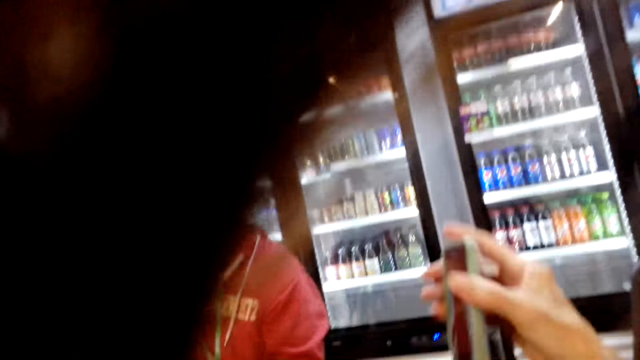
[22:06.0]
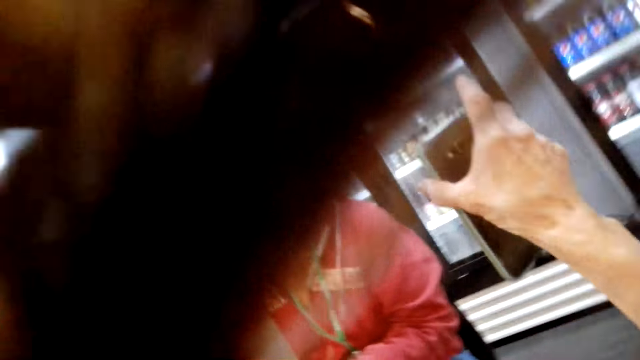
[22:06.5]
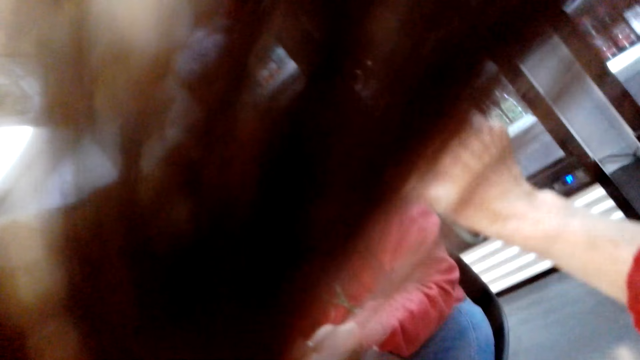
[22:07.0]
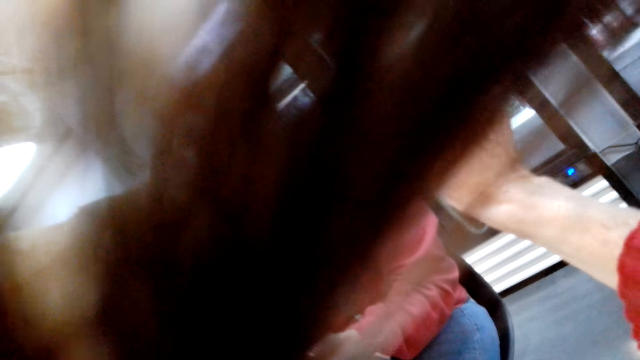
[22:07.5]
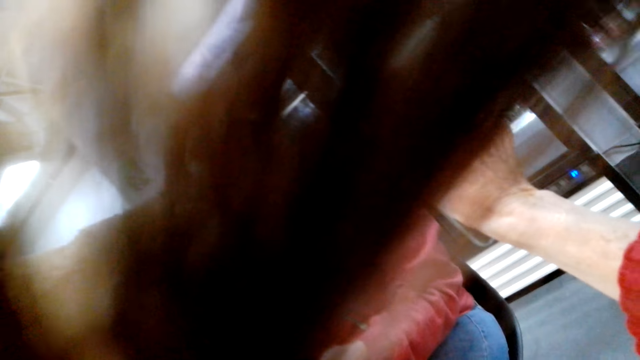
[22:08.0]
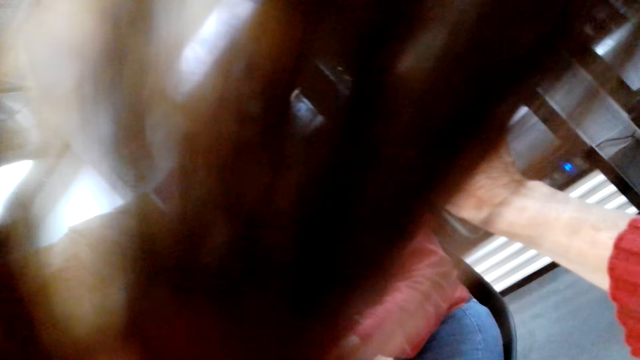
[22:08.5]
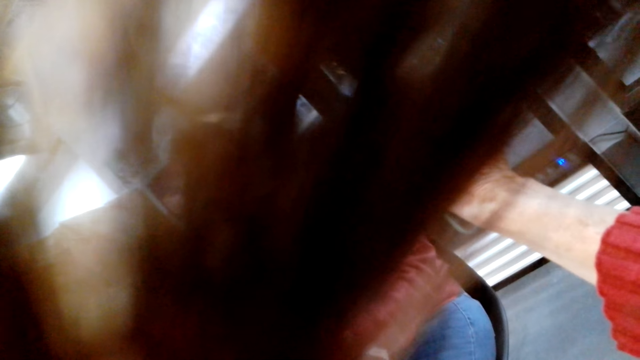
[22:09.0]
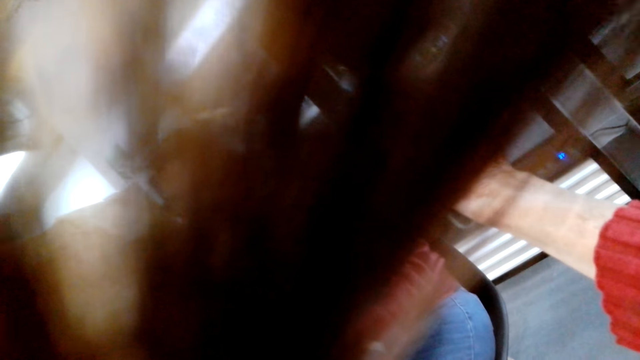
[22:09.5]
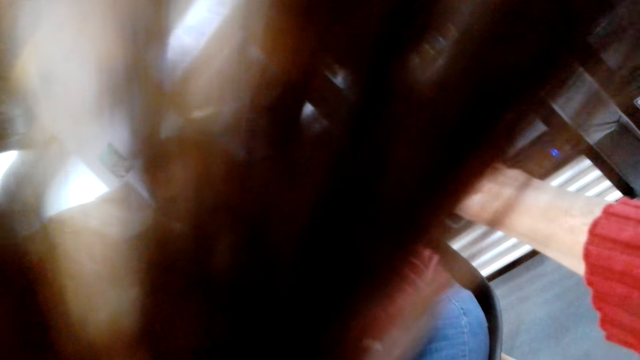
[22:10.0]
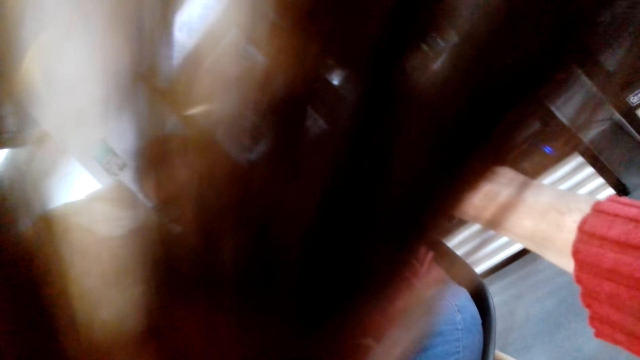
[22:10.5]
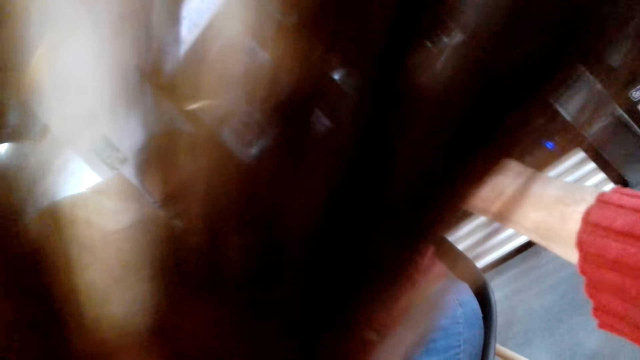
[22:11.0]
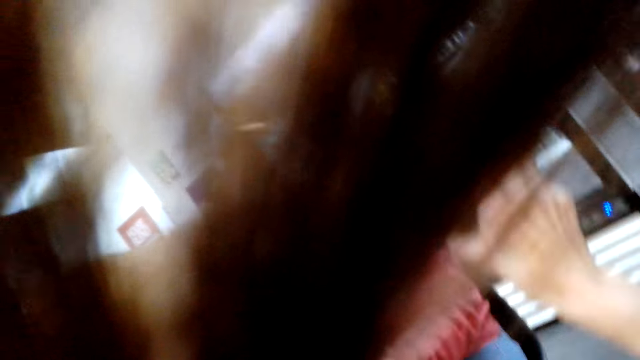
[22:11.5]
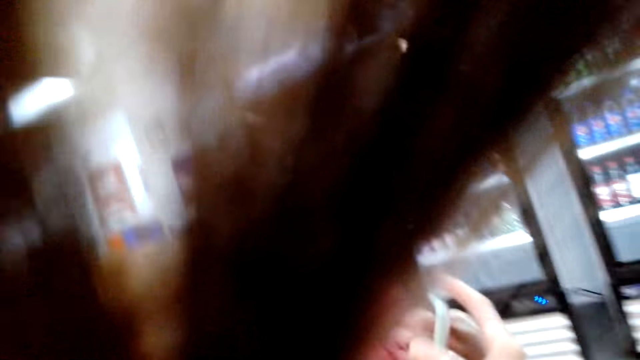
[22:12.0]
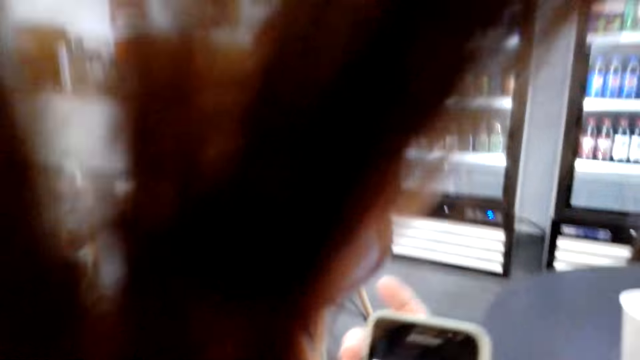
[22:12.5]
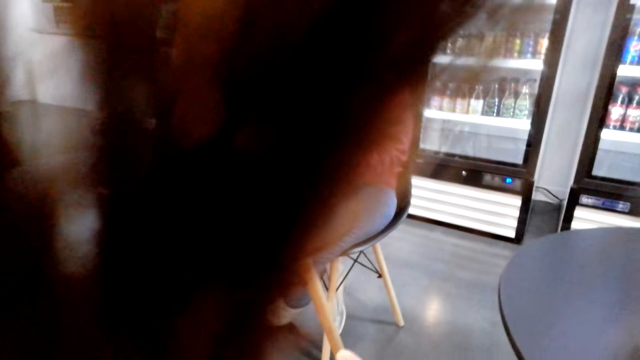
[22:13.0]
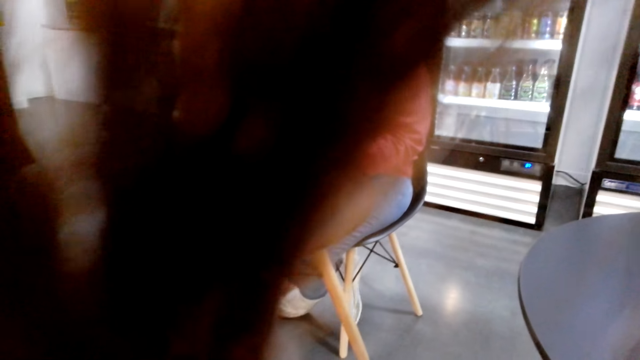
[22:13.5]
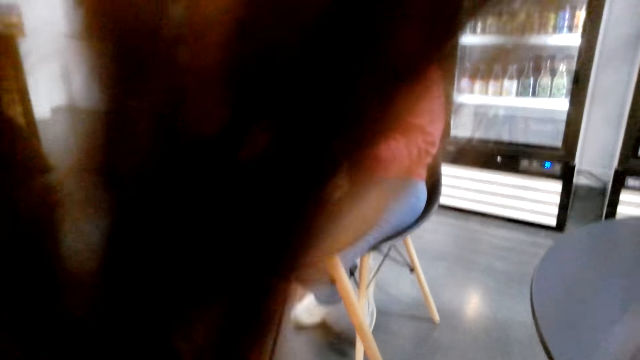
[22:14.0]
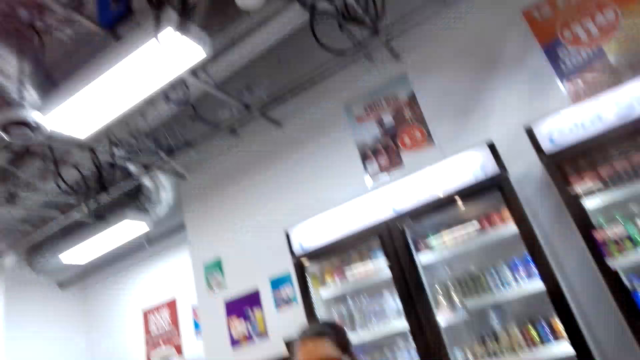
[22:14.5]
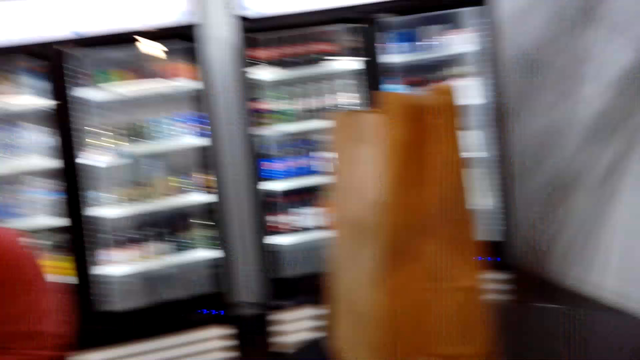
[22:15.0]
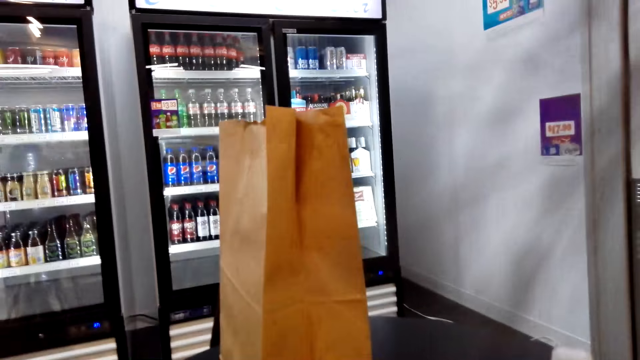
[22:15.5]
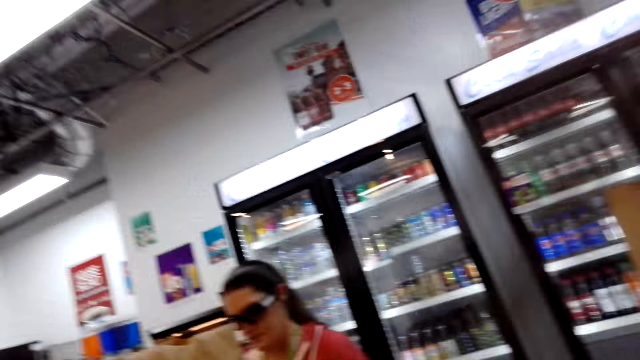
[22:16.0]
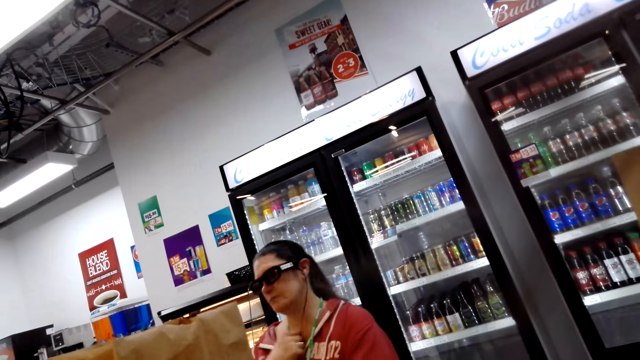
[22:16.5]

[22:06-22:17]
The camera wearer turns the phone towards a woman. They show the woman a picture on the phone. They adjust the phone. They look around in the supermarket.

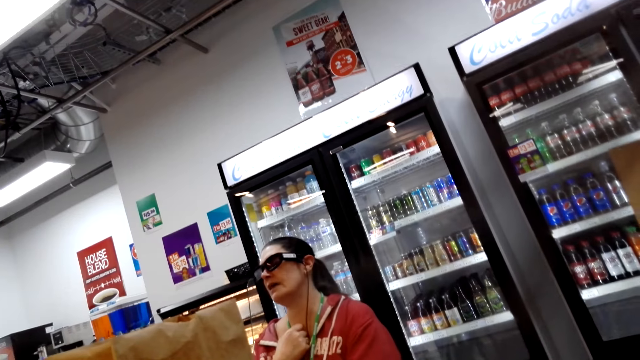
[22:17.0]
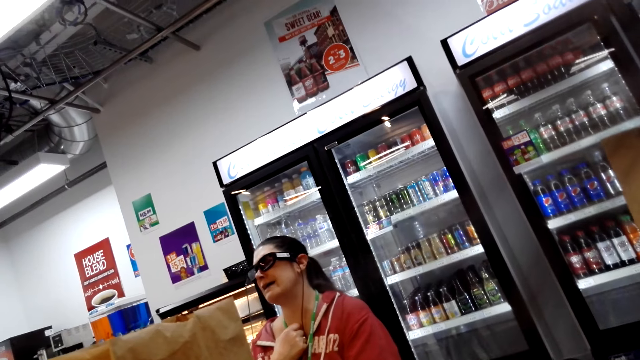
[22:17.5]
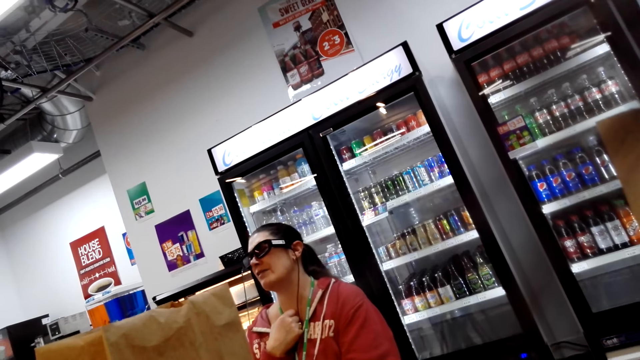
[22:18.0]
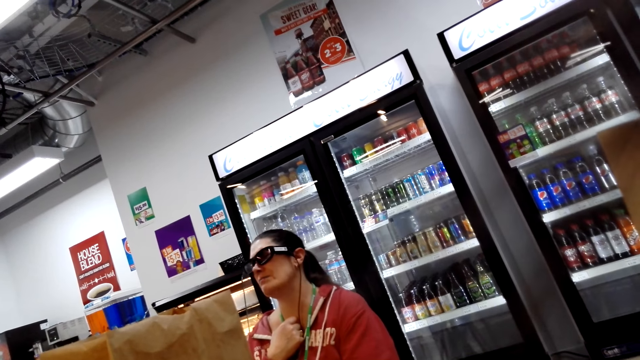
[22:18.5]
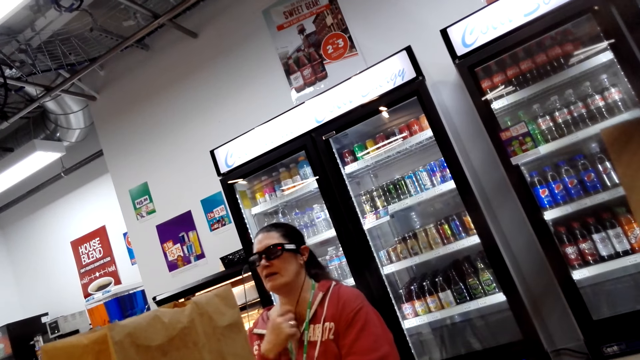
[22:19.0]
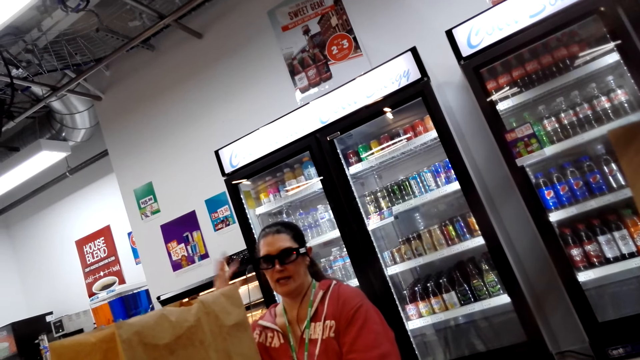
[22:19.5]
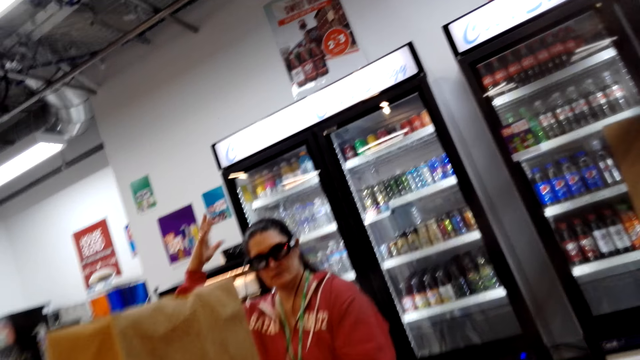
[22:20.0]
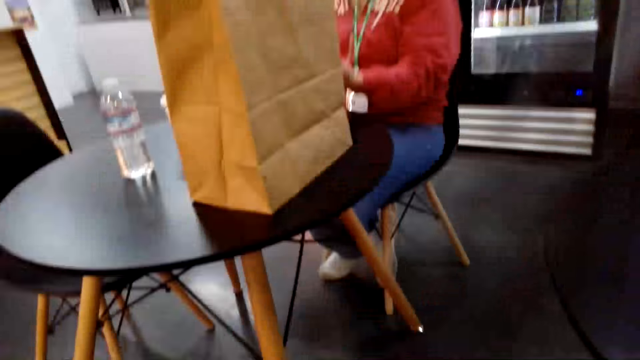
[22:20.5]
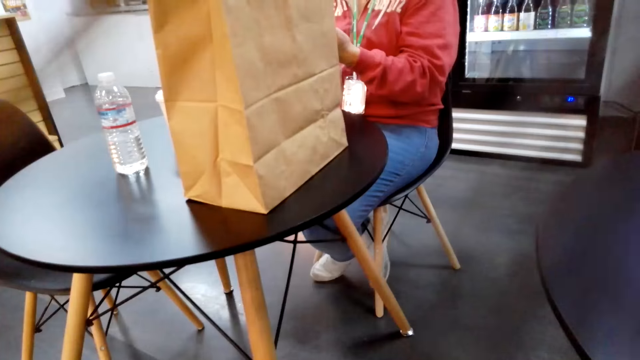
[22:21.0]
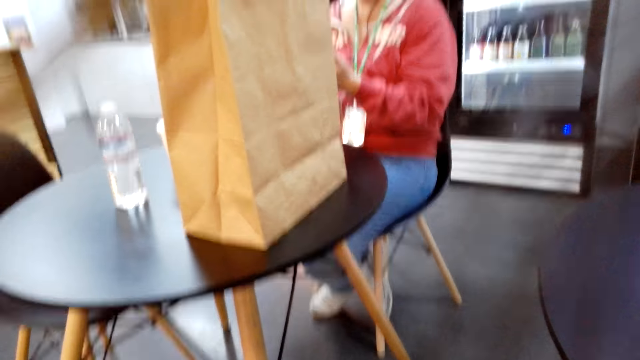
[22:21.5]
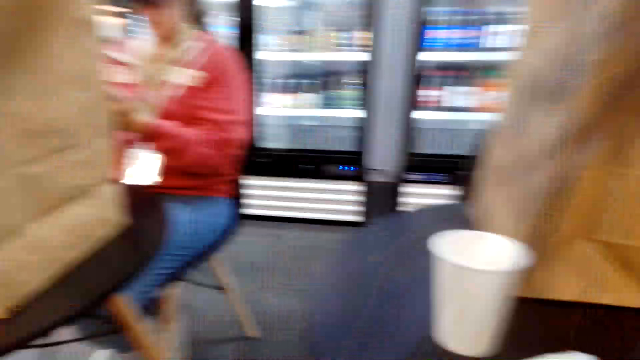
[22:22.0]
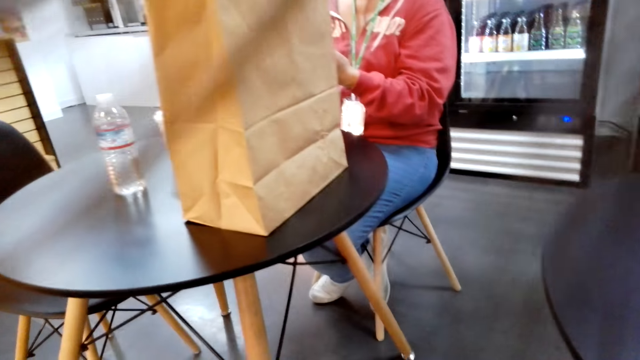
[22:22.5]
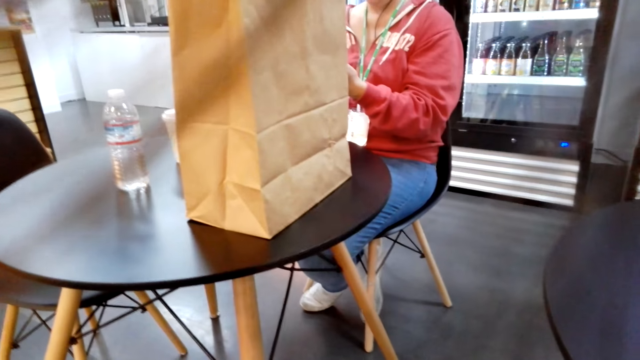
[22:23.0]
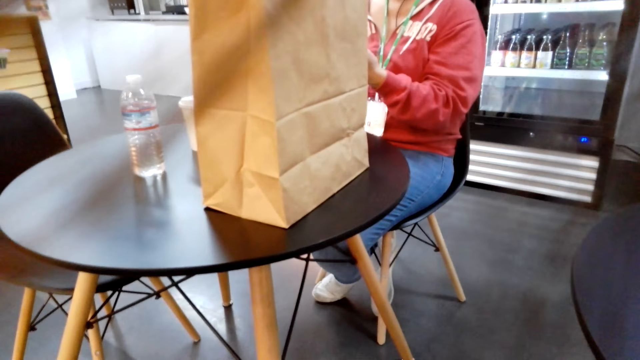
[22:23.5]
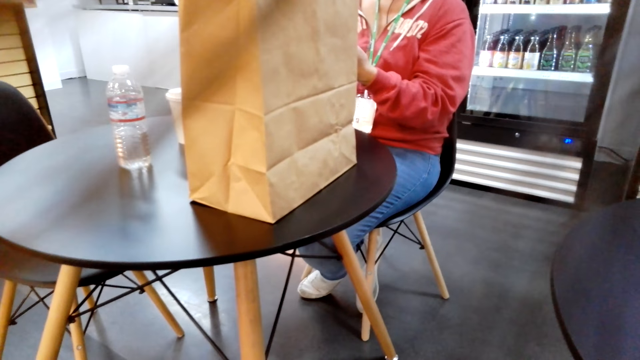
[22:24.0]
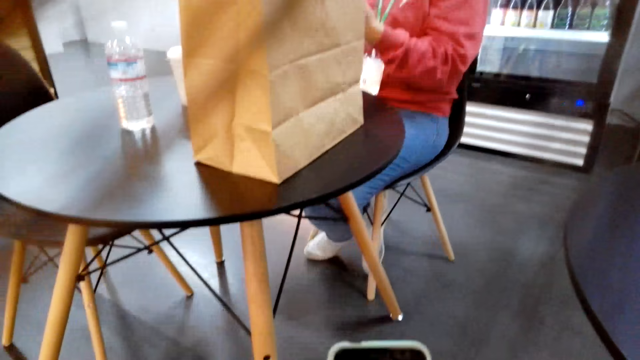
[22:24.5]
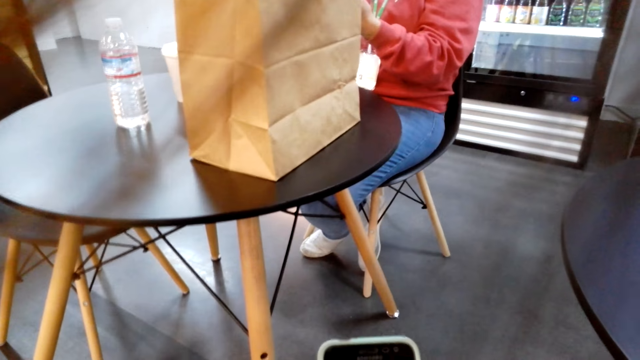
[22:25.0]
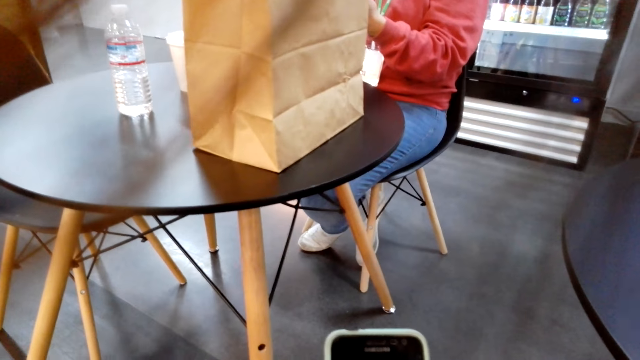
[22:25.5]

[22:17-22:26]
A woman talks to the camera wearer. The woman gestures to the camera wearer. The camera wearer uses the phone.
